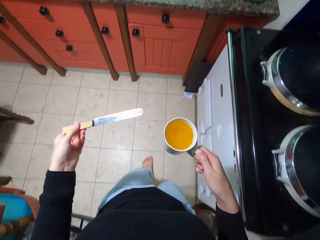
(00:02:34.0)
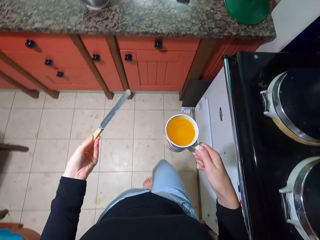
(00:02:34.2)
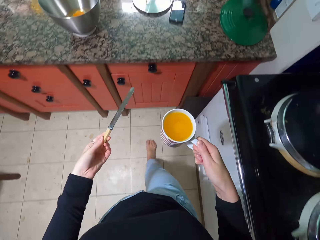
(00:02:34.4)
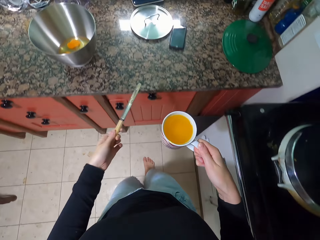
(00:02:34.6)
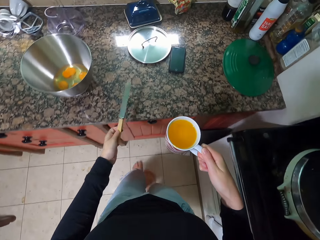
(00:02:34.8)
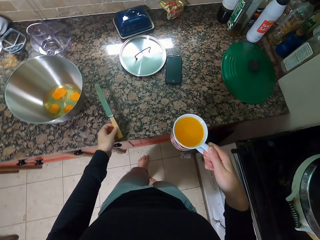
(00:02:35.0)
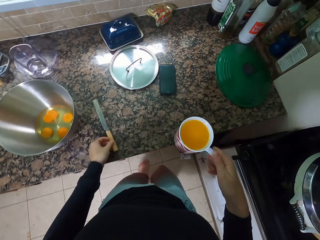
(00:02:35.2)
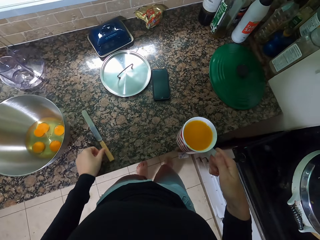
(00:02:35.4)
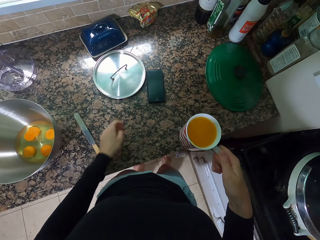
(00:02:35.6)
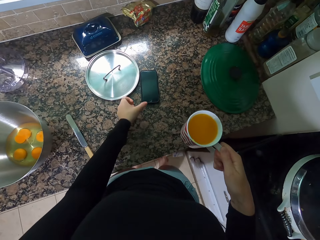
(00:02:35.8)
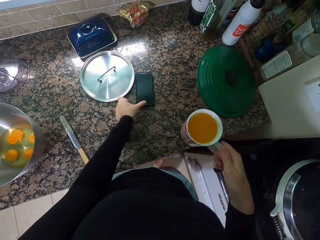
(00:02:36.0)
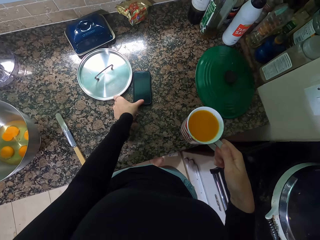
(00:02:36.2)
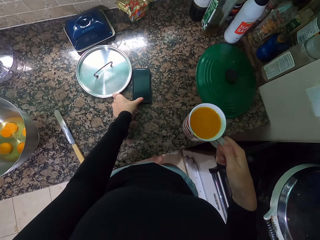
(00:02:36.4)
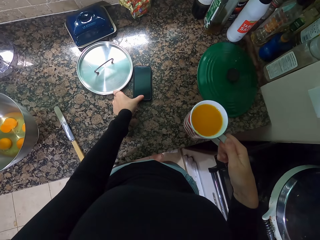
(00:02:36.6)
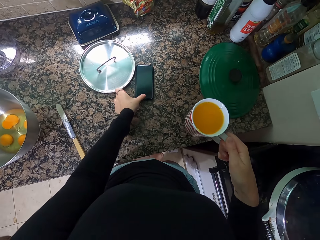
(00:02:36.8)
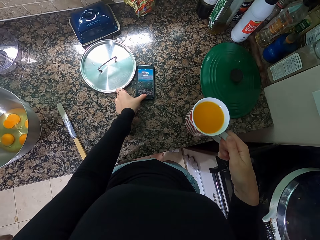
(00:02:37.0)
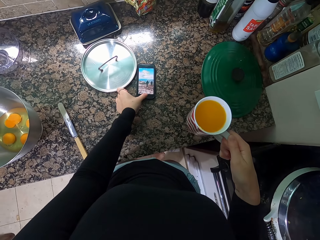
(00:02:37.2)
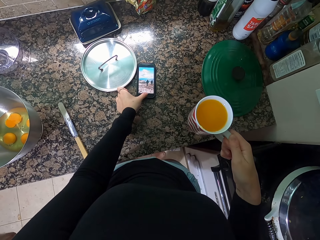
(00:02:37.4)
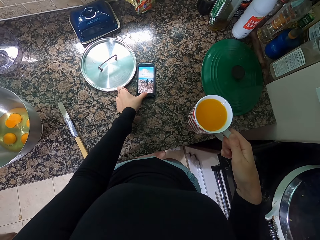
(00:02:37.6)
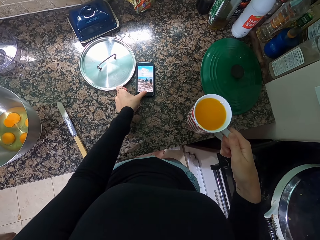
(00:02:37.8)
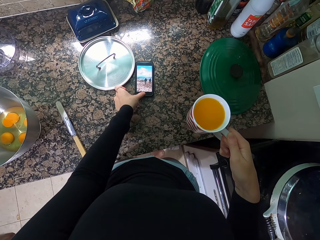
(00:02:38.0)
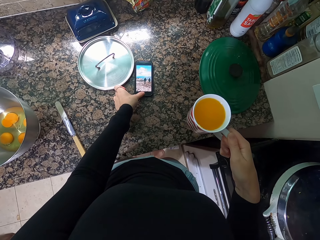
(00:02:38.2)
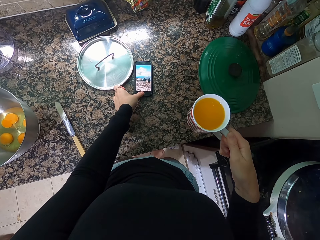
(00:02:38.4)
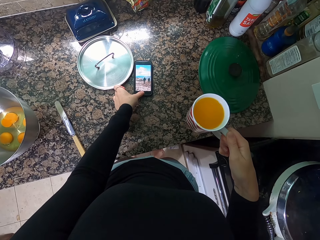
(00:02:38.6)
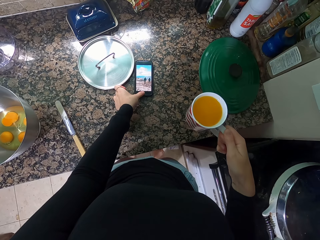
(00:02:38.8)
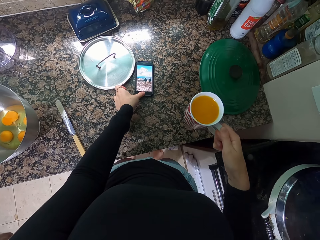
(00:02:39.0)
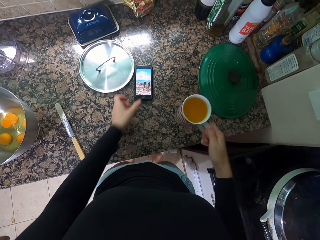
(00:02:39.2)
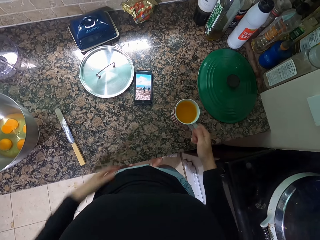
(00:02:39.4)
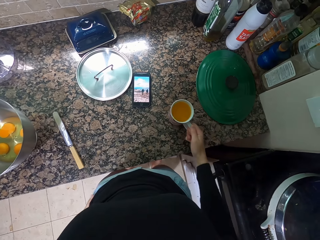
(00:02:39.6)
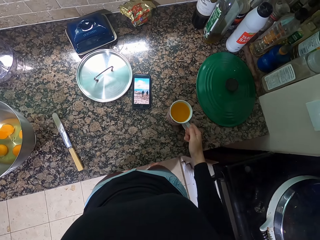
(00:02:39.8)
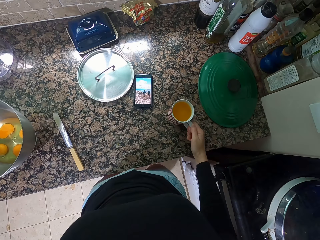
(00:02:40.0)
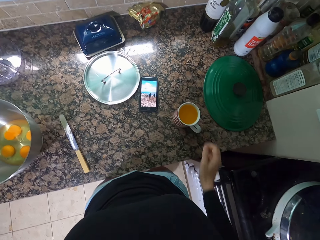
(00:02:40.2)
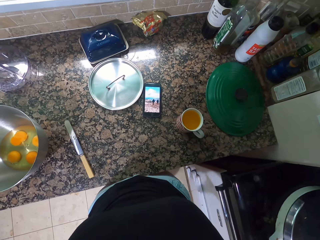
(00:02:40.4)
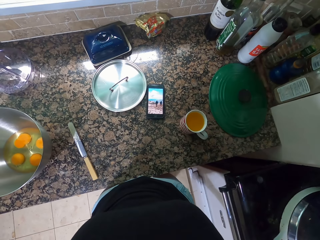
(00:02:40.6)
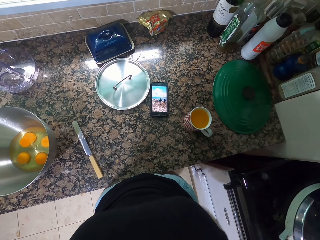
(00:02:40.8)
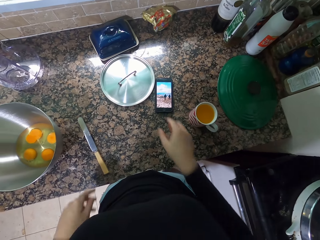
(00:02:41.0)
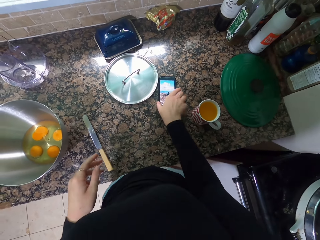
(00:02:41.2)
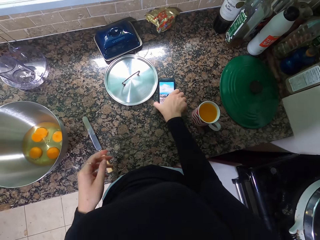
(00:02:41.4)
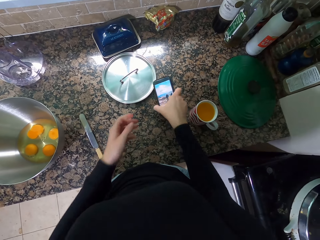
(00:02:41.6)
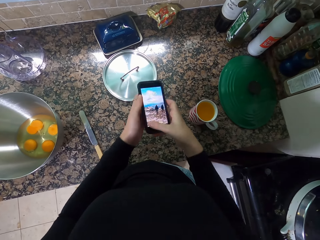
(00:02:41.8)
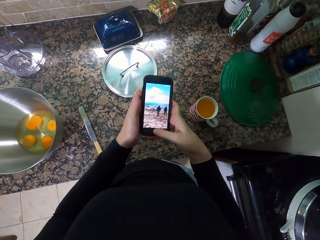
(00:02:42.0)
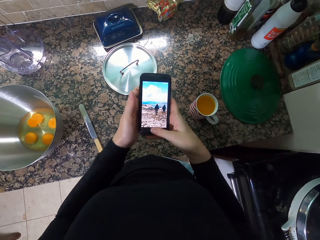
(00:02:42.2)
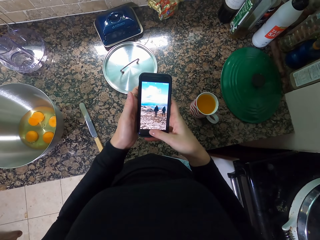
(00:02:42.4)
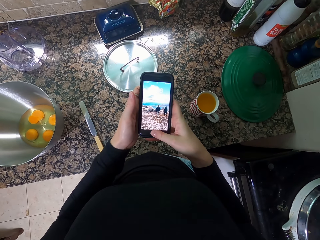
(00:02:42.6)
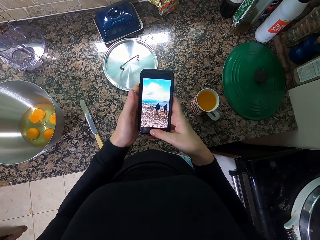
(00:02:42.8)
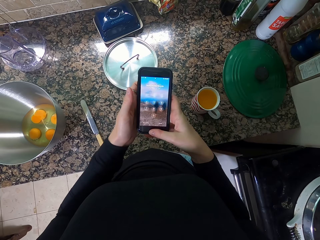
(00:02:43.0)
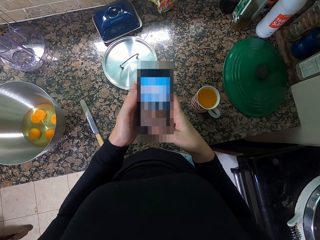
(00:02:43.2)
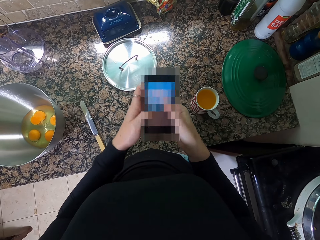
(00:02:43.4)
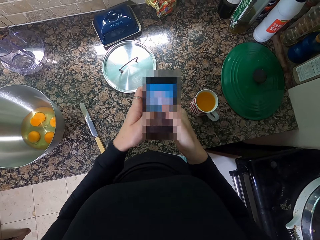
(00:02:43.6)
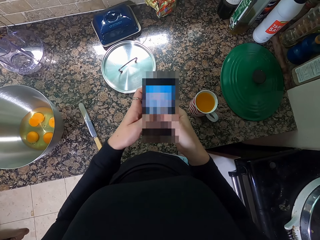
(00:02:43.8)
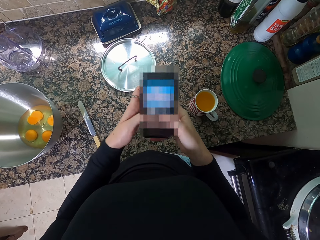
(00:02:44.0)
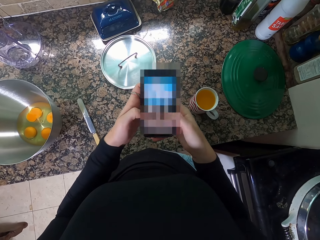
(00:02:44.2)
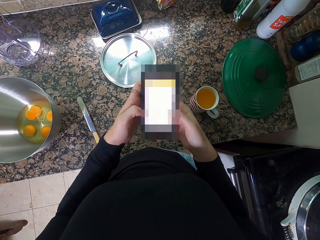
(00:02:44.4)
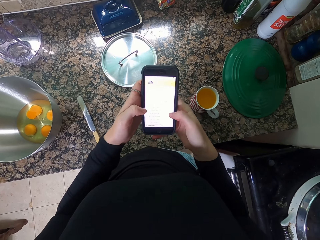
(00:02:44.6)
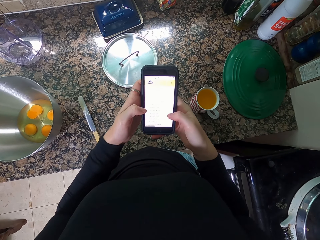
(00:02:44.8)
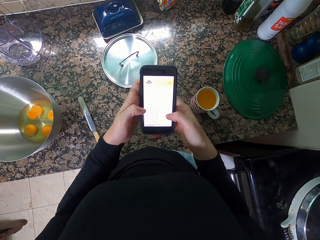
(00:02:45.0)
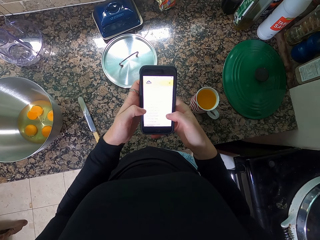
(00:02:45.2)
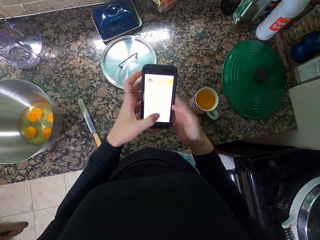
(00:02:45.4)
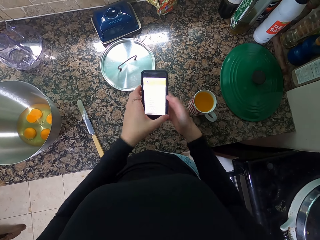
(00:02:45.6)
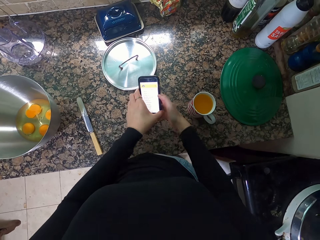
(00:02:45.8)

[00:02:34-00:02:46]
The camera wearer puts down the knife. He presses his phone. He puts down the cup. He holds the cup. He dials the phone.

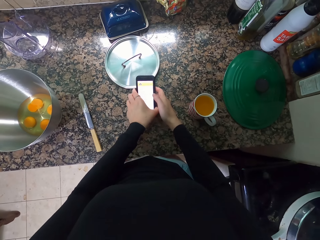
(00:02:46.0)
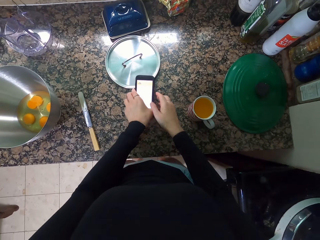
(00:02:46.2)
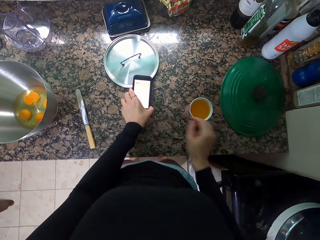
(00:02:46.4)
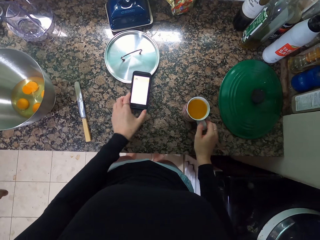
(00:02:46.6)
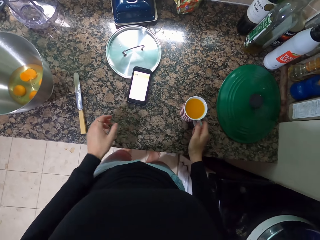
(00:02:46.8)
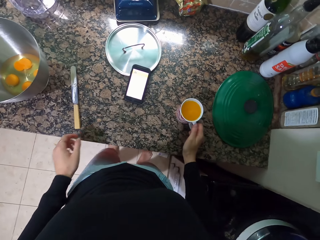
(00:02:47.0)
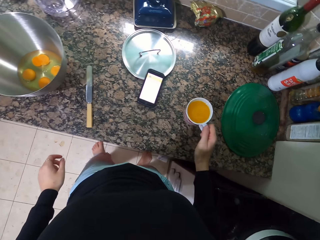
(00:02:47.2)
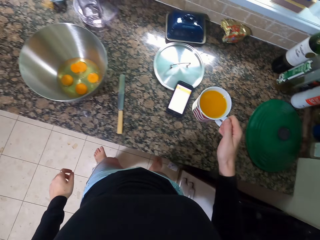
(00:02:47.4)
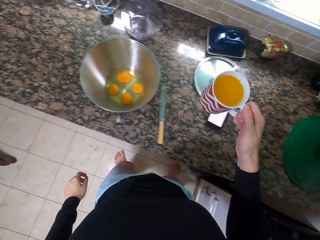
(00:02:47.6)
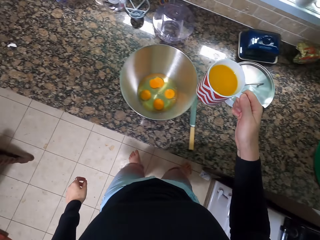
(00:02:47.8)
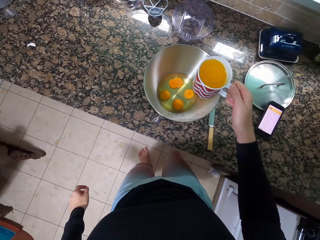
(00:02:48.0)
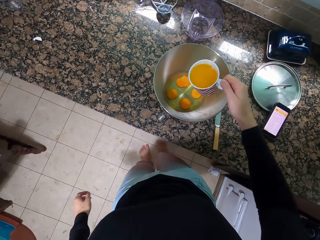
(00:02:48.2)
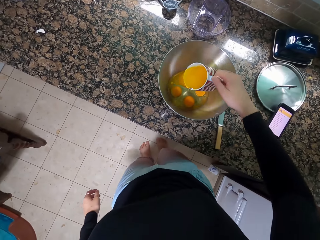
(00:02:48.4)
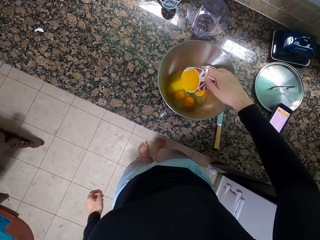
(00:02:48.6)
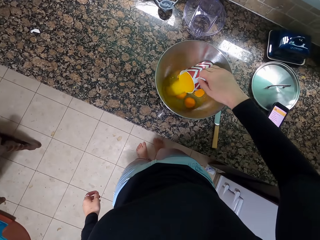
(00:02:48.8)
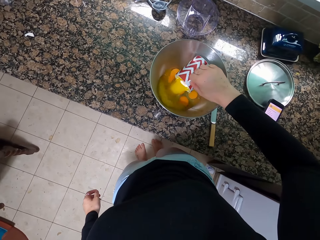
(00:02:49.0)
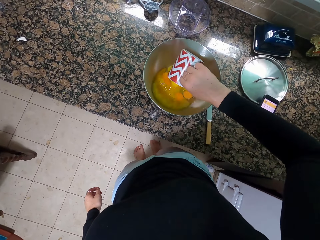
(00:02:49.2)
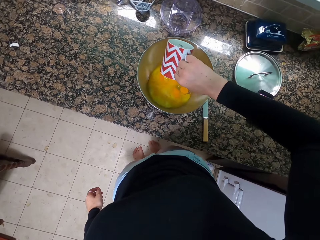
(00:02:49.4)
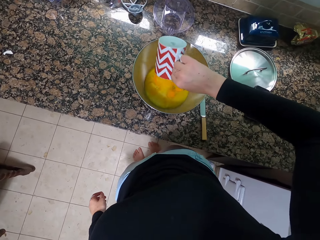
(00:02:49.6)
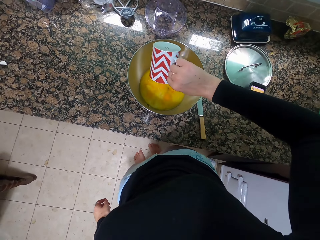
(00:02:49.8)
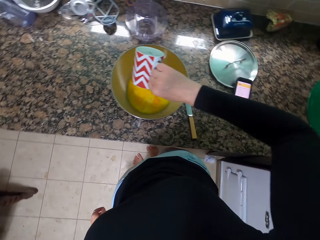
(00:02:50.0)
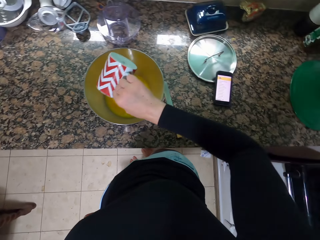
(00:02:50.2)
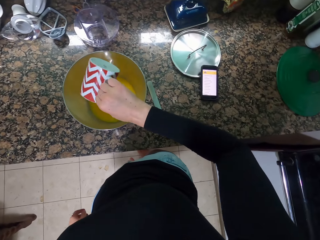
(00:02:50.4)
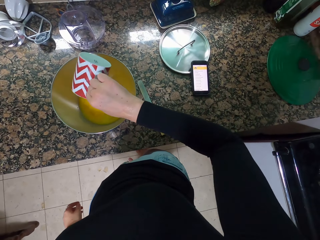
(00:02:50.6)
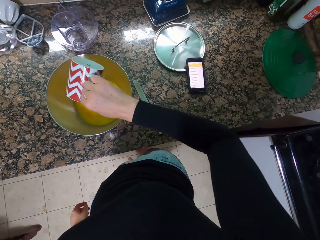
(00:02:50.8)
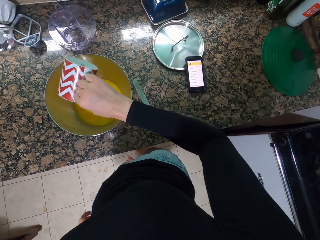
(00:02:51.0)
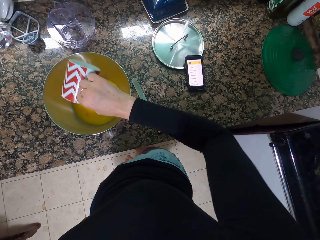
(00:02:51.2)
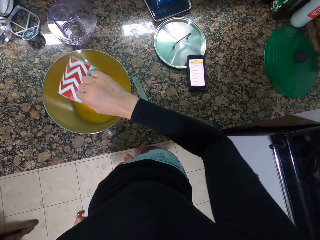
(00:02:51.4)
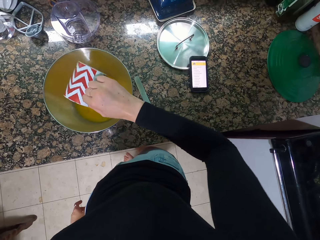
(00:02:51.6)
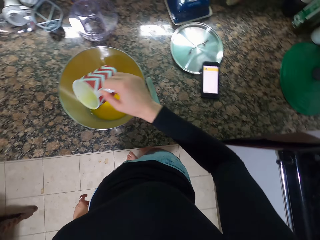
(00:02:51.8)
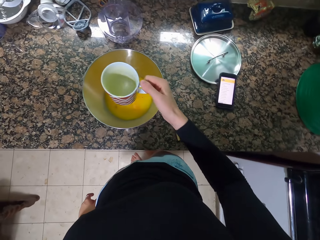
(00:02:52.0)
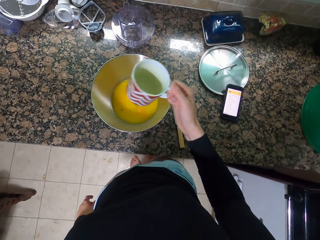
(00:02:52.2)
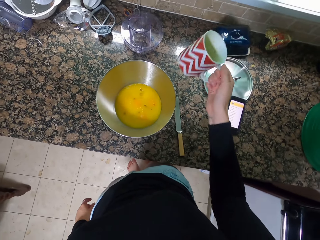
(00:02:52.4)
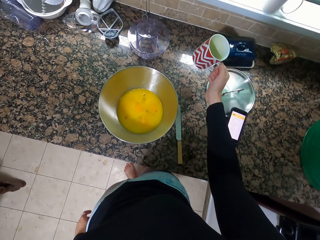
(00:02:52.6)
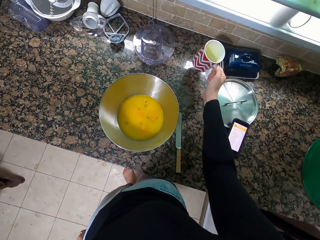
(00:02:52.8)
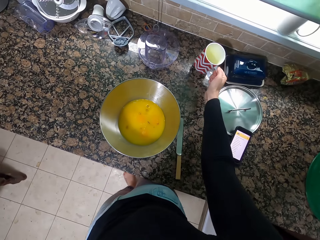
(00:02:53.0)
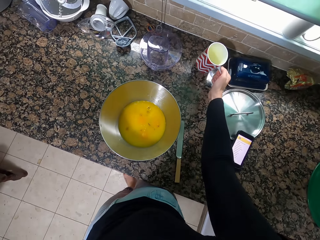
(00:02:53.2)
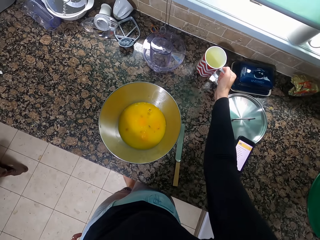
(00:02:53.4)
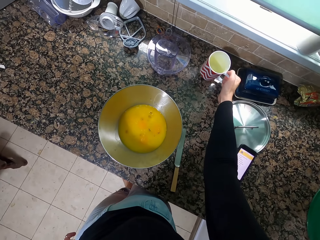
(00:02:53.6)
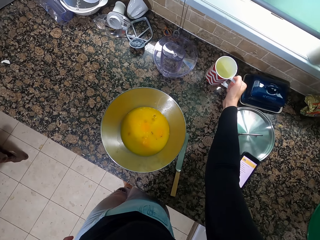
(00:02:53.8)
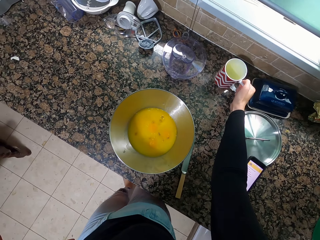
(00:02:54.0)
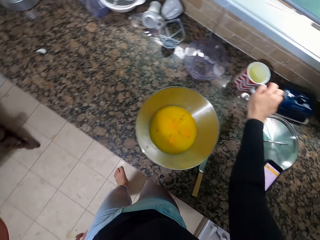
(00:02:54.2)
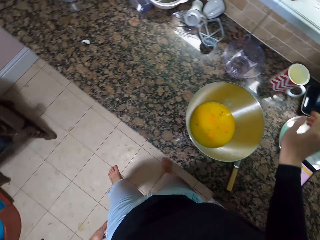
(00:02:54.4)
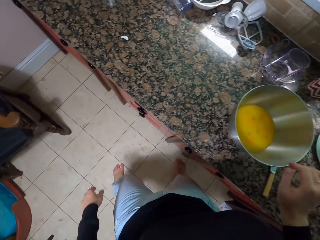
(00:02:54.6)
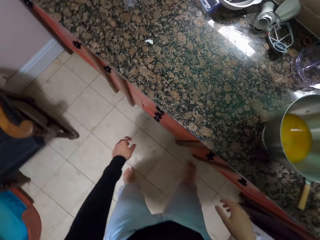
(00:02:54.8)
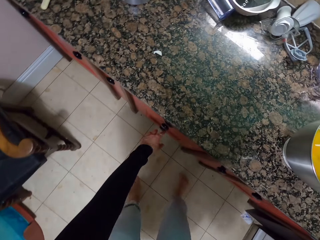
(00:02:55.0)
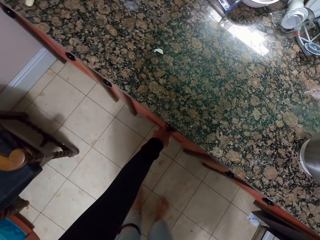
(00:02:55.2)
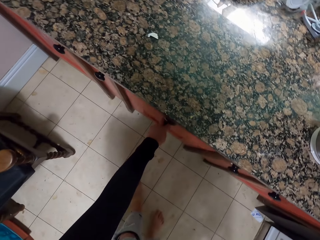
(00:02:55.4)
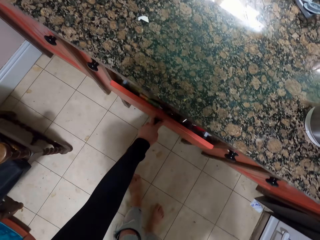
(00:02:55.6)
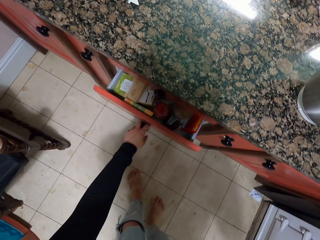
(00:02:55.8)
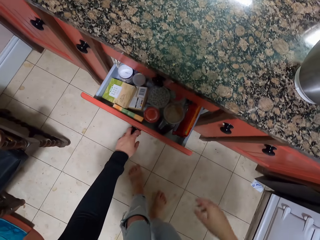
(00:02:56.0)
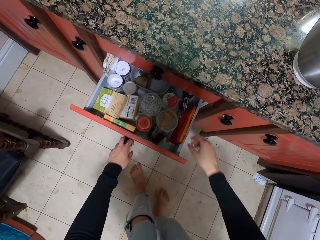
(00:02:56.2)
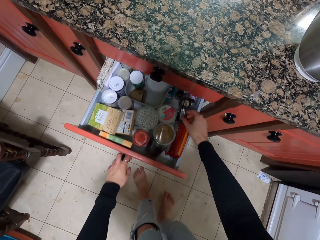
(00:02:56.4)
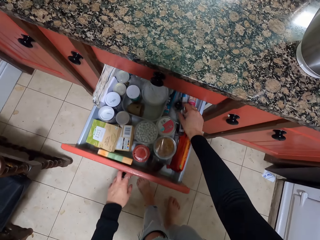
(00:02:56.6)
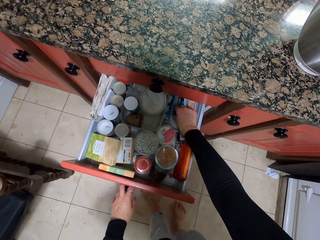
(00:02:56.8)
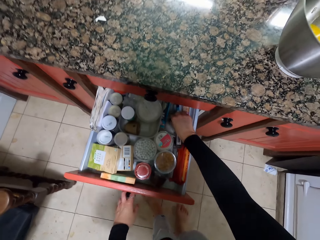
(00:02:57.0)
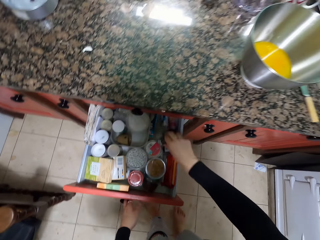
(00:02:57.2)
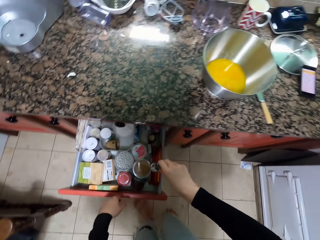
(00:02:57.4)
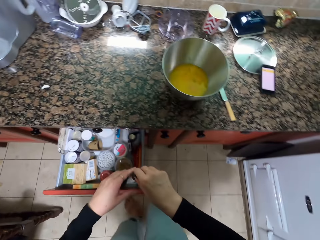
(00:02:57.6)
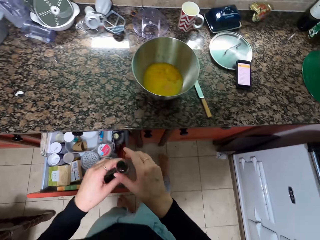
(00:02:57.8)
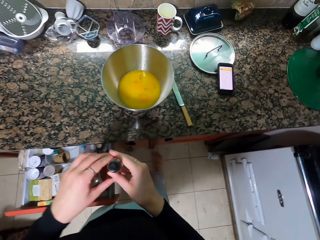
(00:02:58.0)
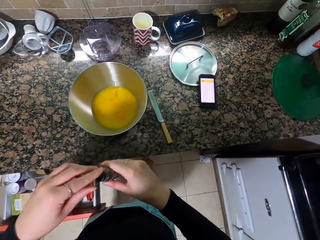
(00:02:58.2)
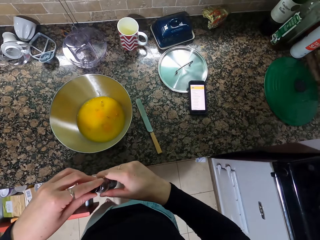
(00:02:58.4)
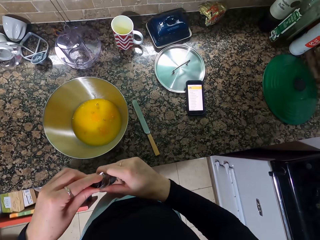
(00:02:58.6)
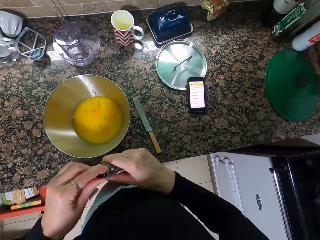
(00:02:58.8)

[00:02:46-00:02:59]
The camera wearer puts down the phone. They hold the cup. They pour the butter into the bowl. They shake the cup. They put down the cup. They pull the drawer and pick up a bottle.
